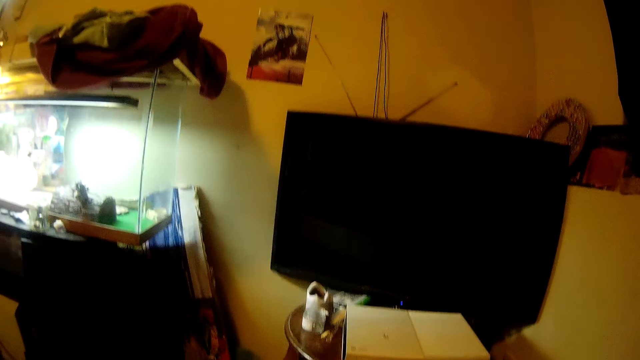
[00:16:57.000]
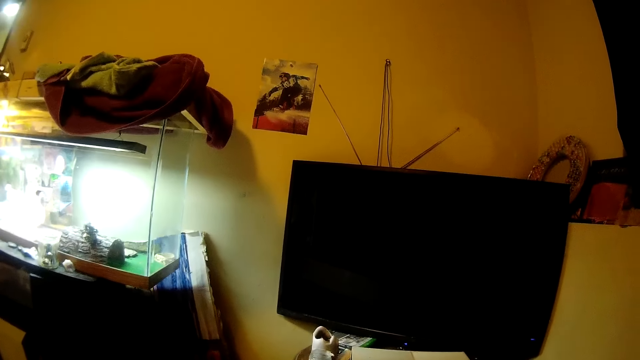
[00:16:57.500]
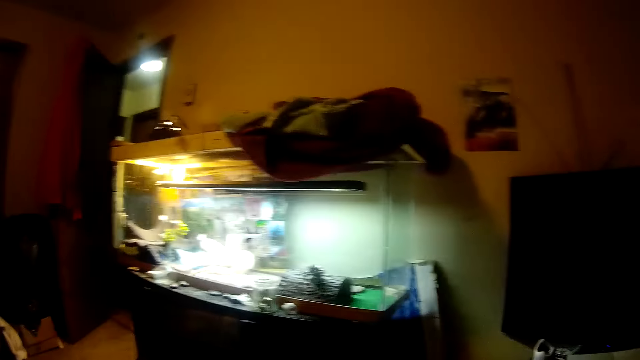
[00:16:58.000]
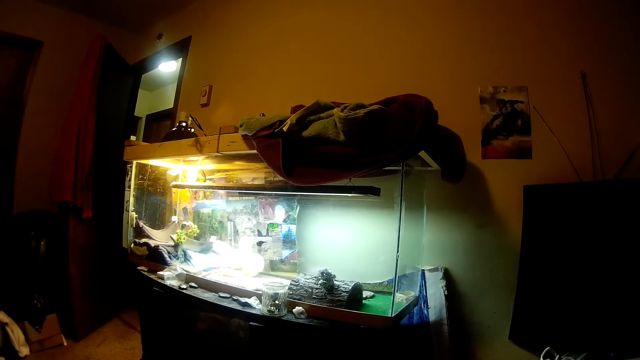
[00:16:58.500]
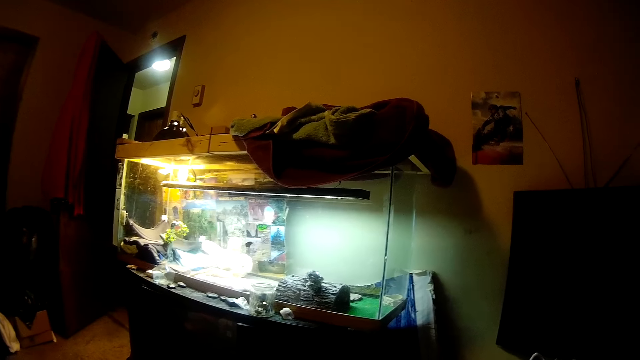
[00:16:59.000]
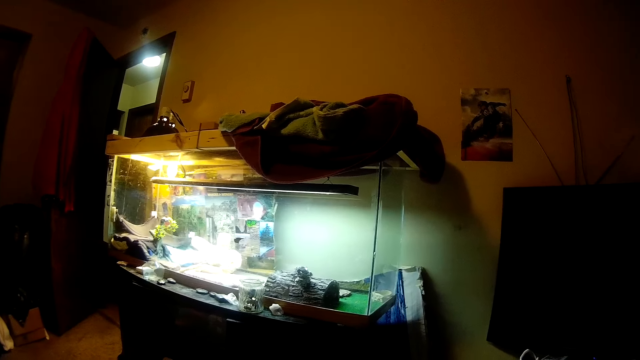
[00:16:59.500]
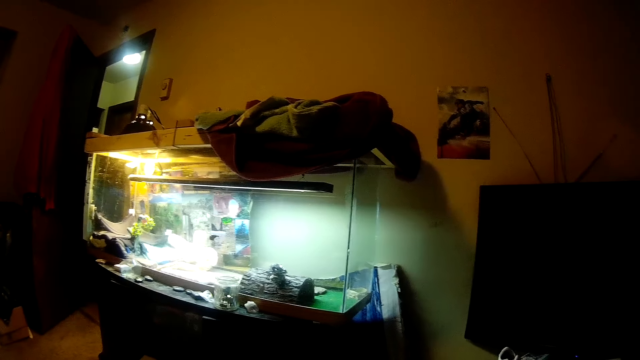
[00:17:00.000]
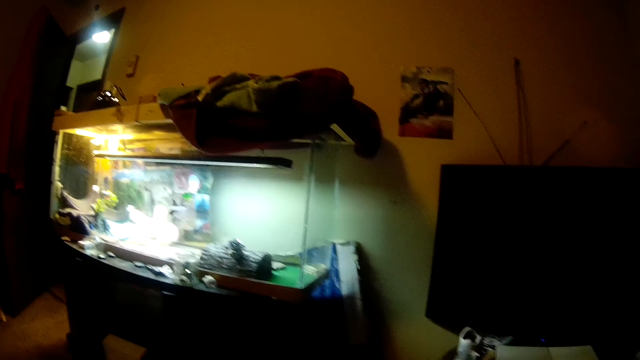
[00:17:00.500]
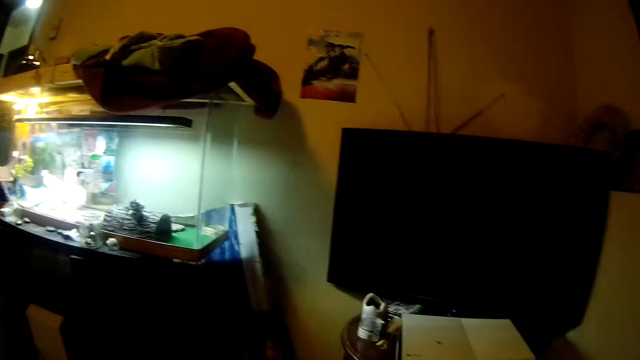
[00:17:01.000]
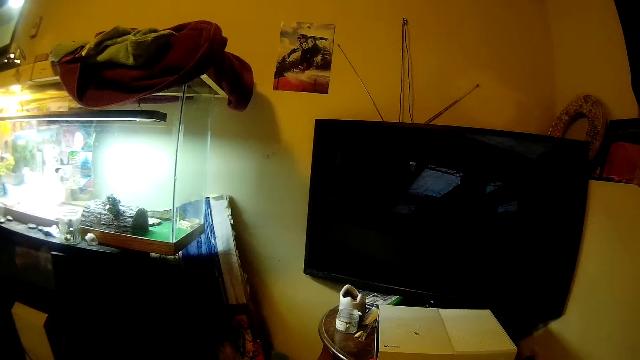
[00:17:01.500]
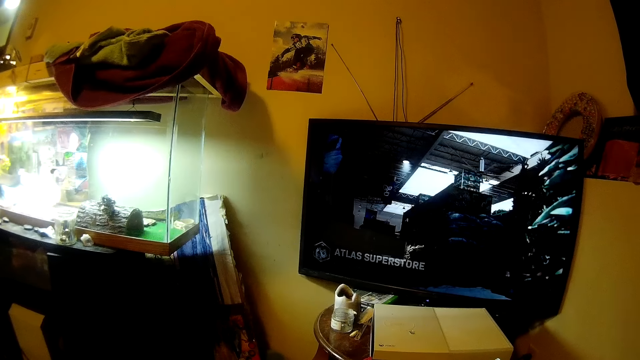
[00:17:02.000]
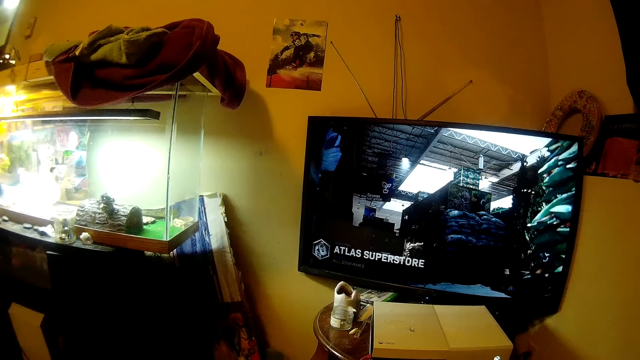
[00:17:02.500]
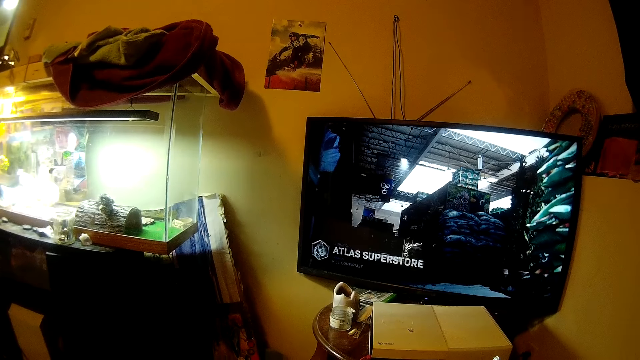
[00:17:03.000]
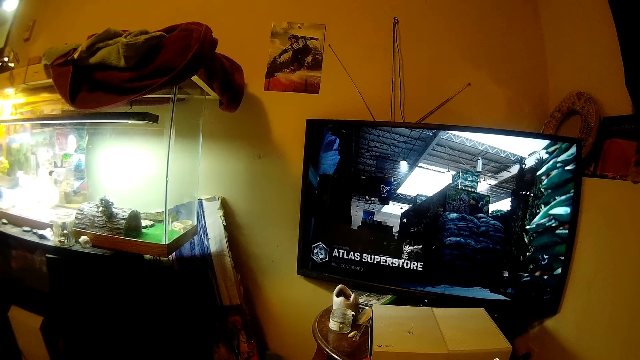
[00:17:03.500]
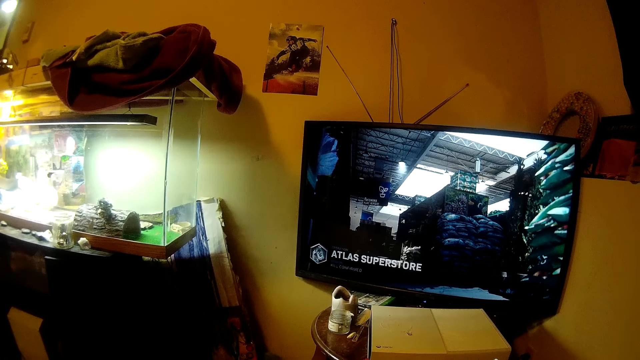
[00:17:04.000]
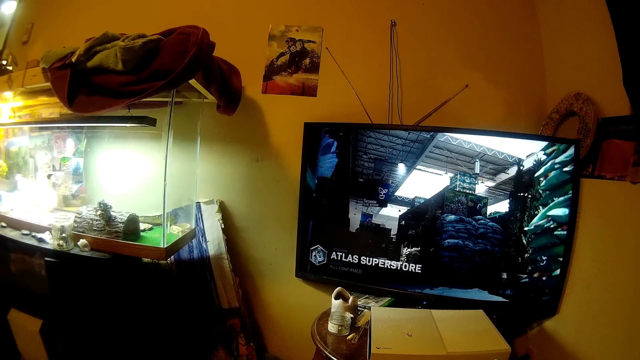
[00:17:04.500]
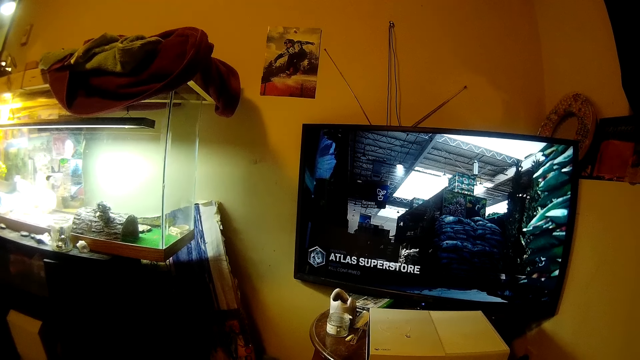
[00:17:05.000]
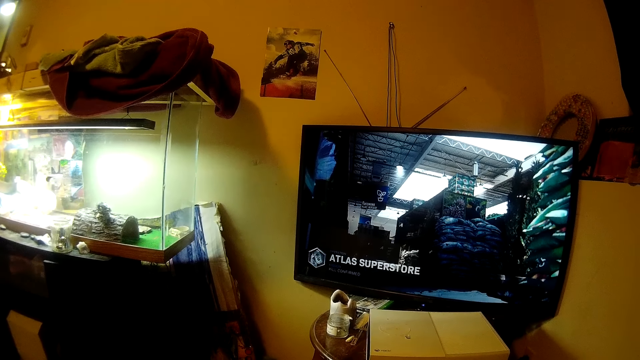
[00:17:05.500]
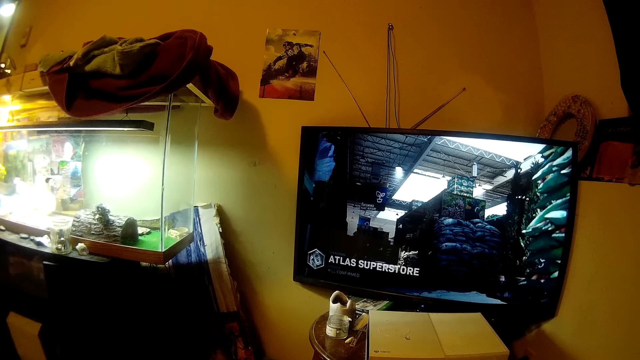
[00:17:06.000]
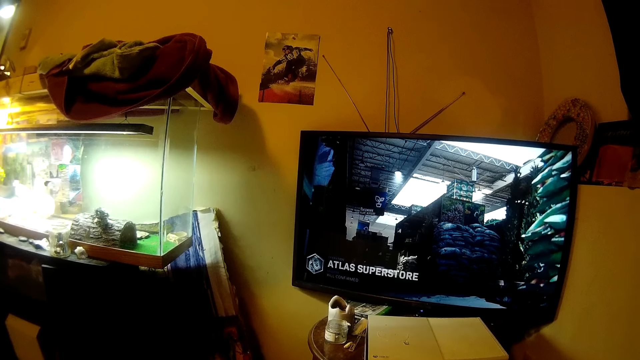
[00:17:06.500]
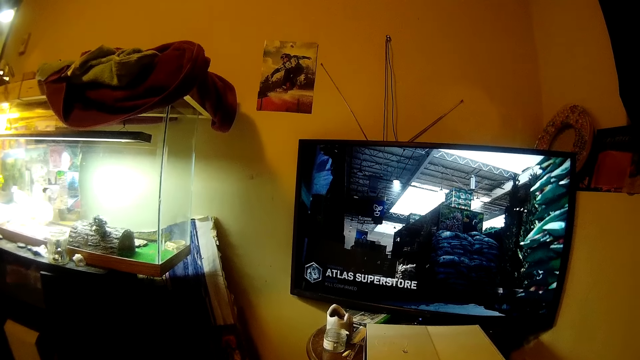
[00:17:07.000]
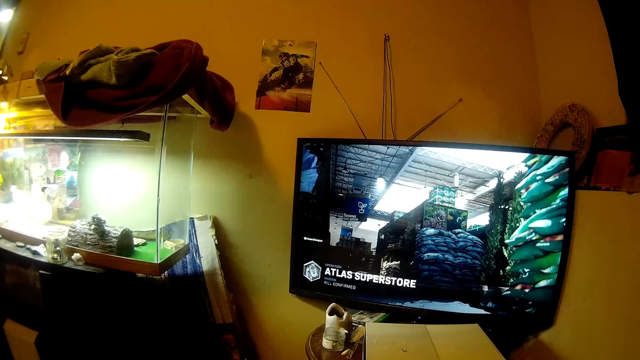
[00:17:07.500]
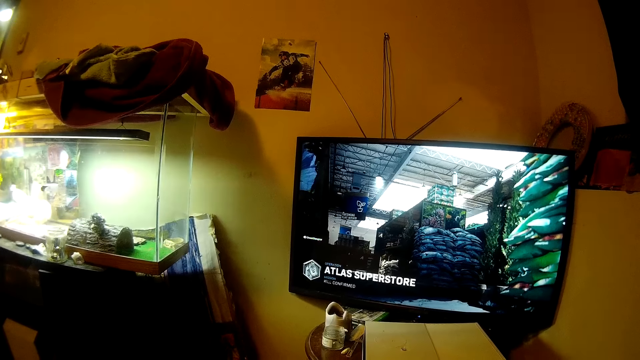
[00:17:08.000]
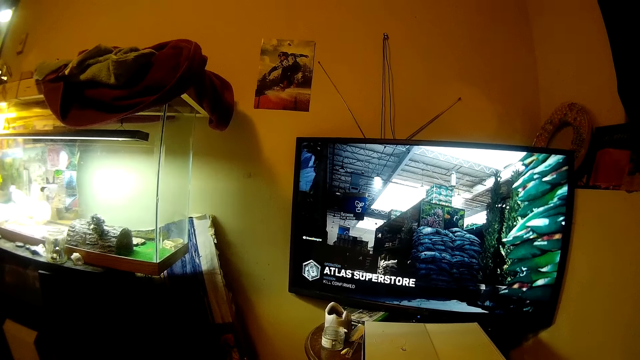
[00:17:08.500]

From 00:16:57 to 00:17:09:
The camera wearer looks at the room door. They look at the screen. They wait for the video game to load.

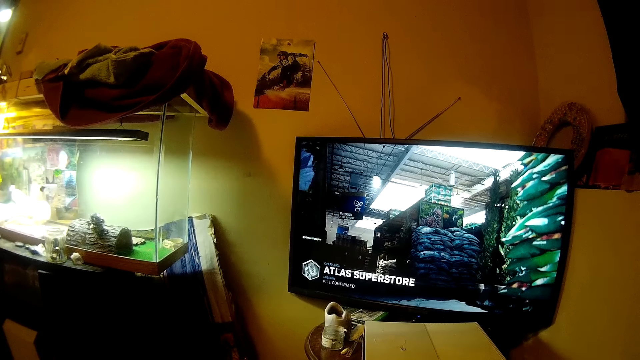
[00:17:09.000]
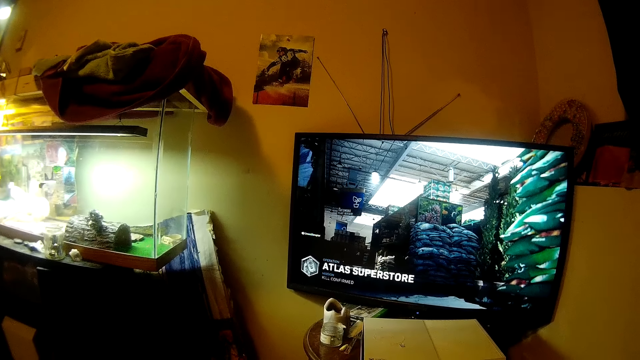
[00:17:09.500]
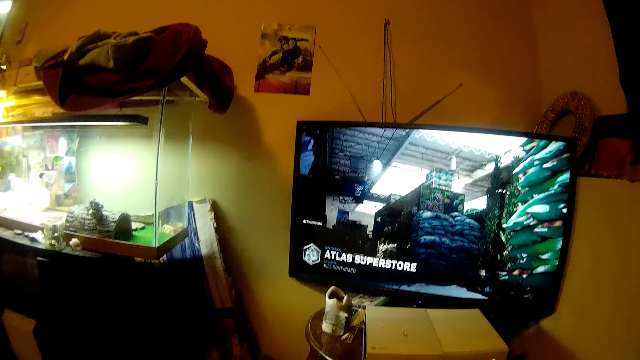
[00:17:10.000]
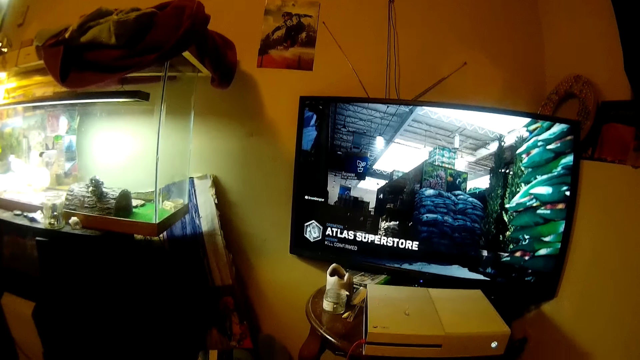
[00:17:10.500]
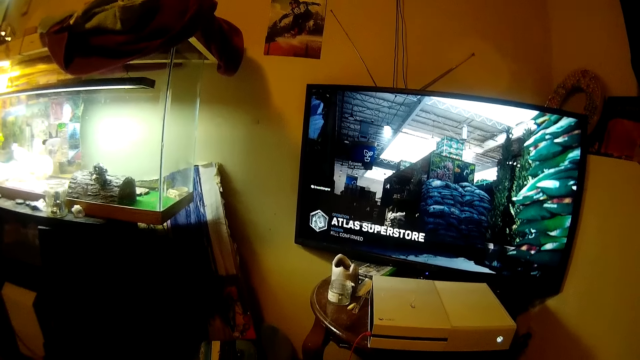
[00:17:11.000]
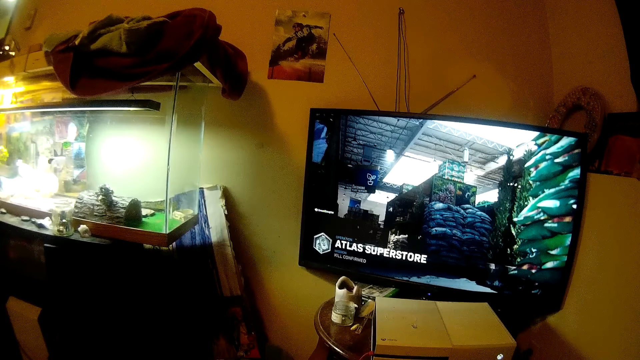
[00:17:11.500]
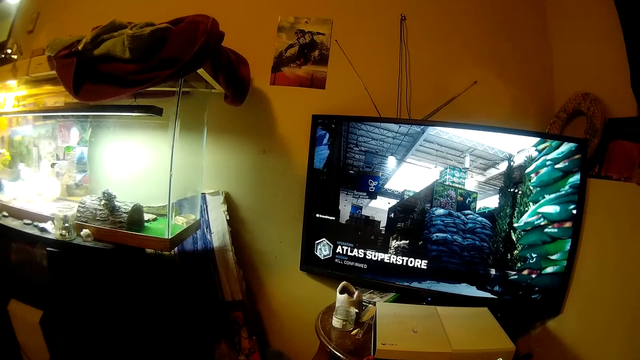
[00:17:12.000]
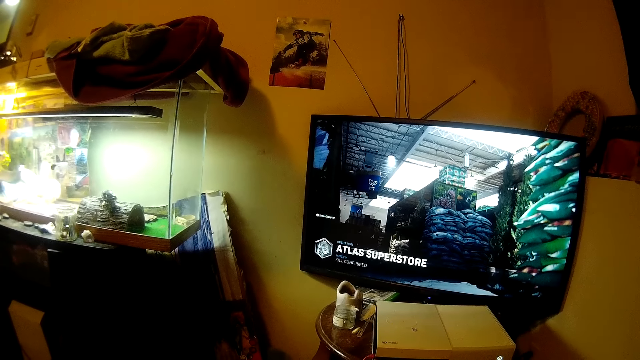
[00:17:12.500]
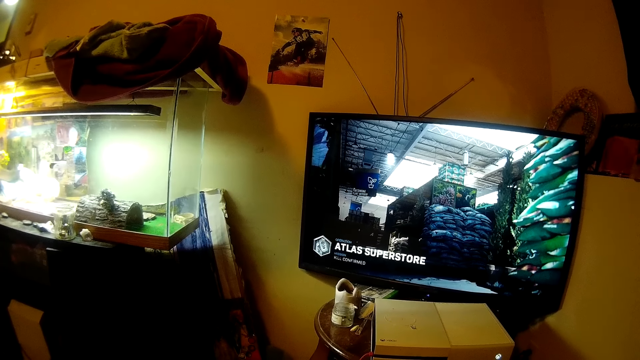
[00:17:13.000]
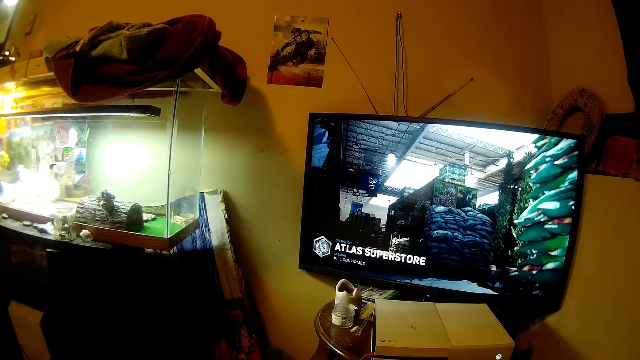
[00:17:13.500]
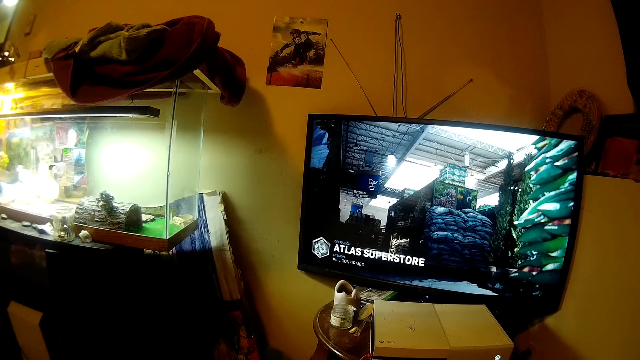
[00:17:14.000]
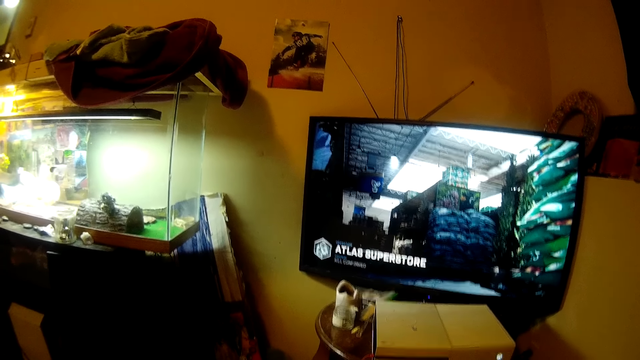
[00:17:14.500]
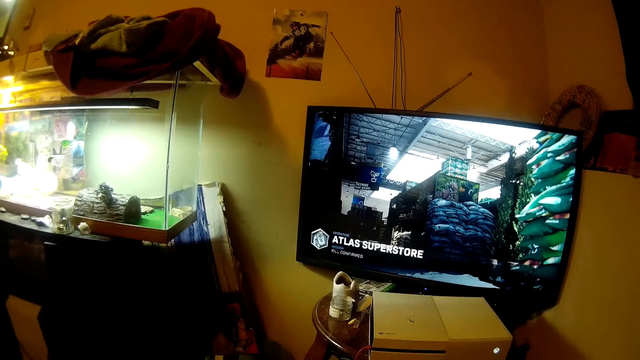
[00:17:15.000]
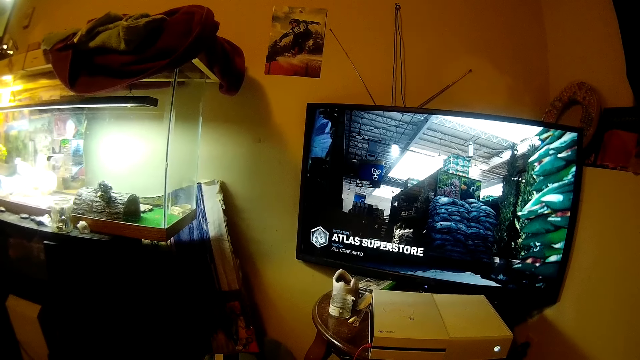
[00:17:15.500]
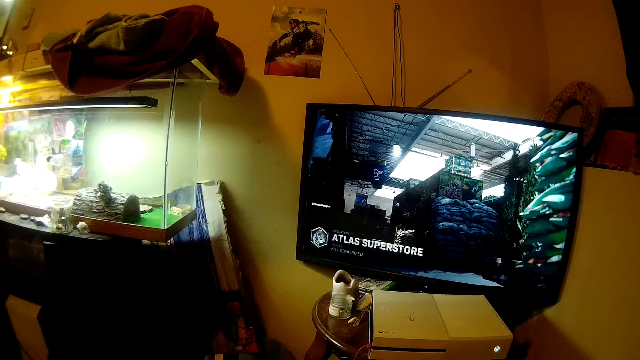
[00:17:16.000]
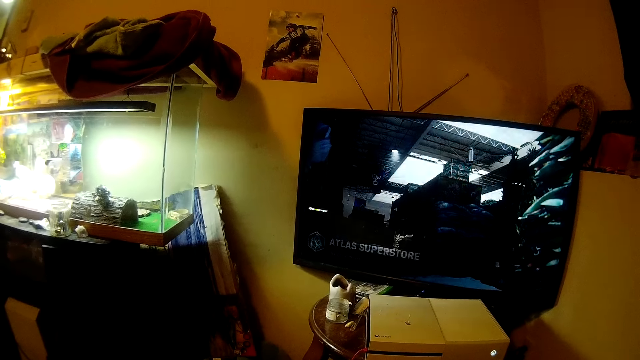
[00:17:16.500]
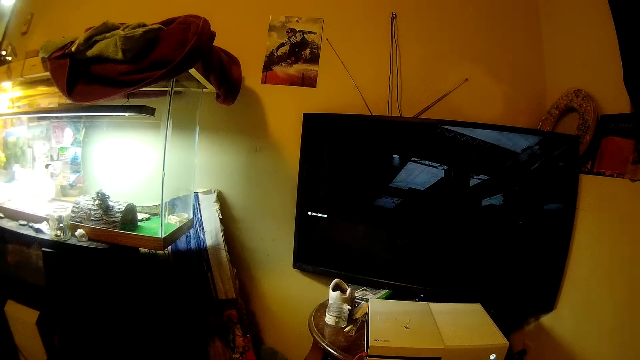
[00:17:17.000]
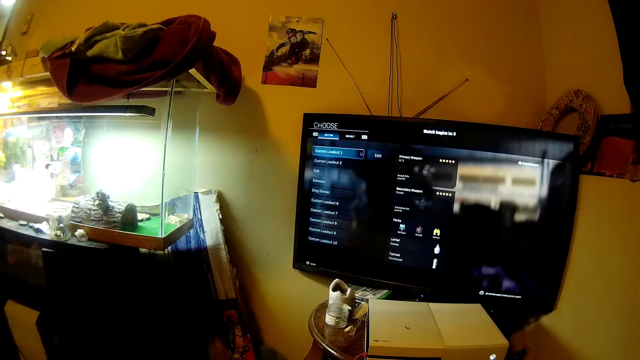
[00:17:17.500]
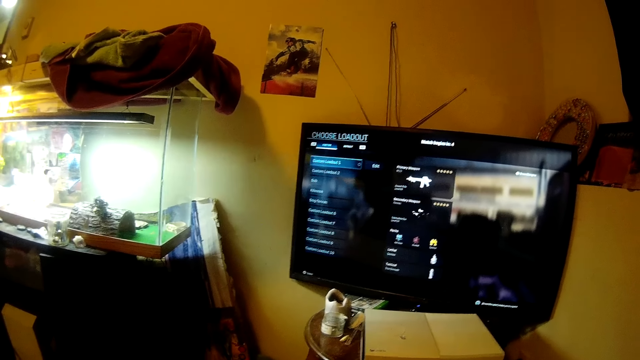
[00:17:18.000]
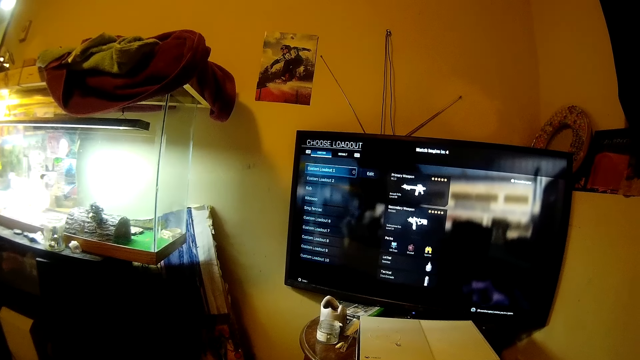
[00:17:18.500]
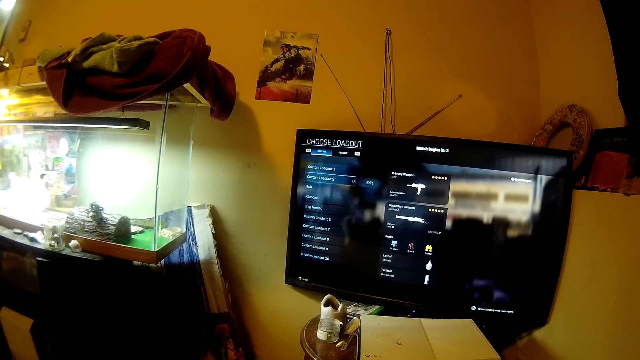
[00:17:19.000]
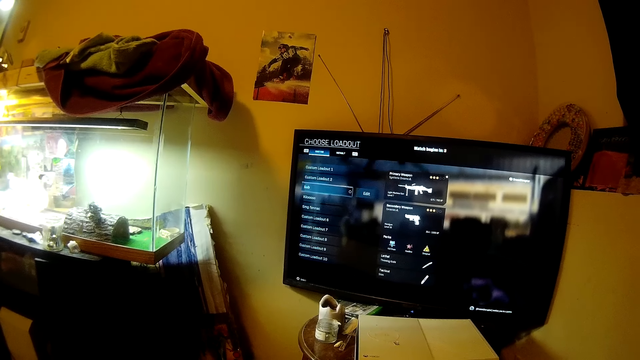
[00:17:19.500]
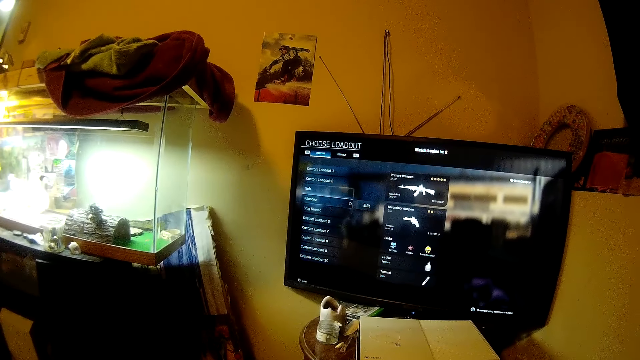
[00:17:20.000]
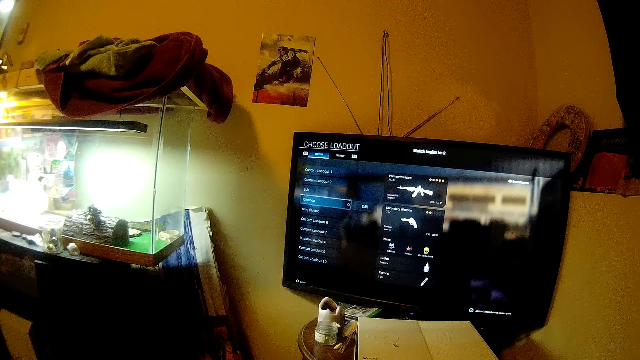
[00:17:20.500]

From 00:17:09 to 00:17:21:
The camera wearer selects a weapon in the video game.
